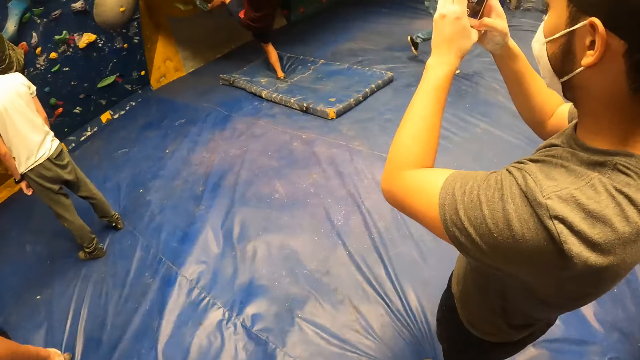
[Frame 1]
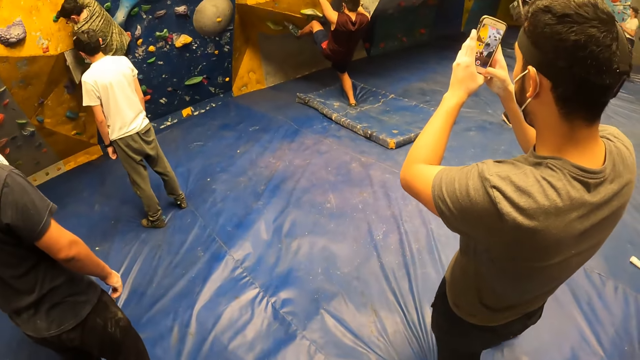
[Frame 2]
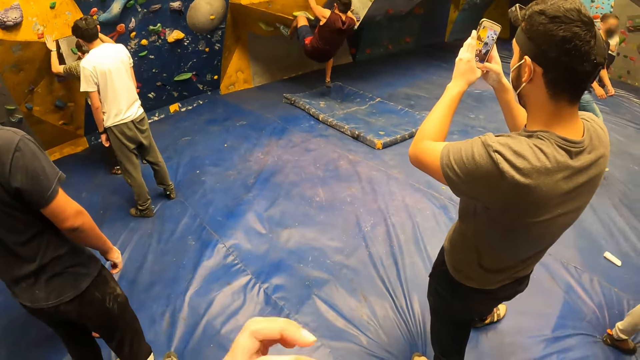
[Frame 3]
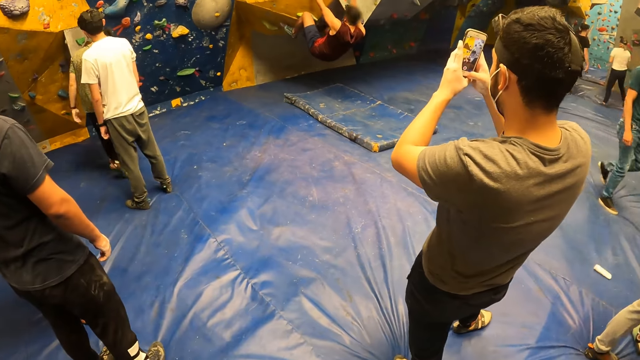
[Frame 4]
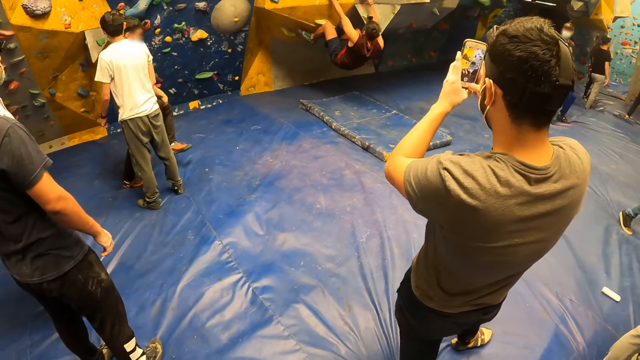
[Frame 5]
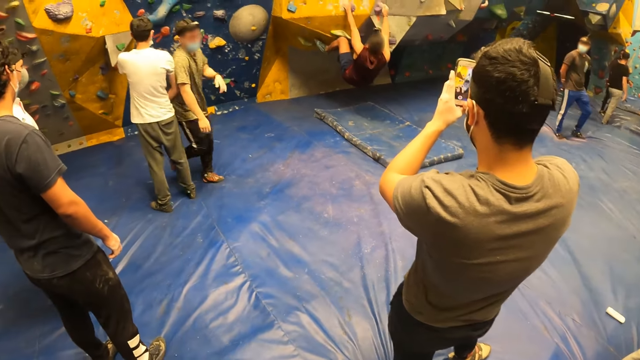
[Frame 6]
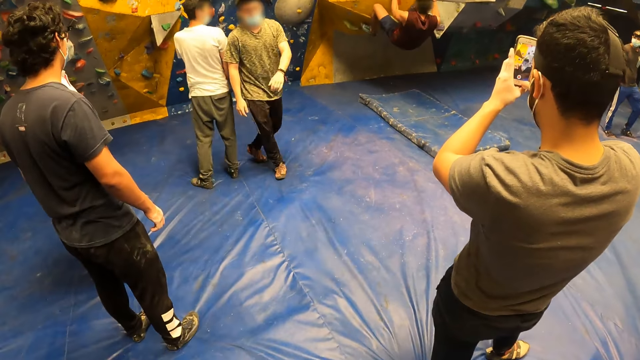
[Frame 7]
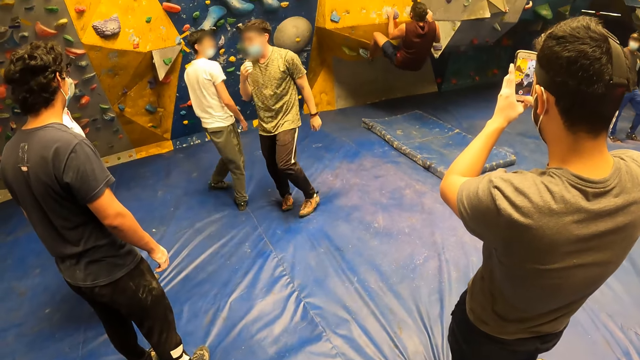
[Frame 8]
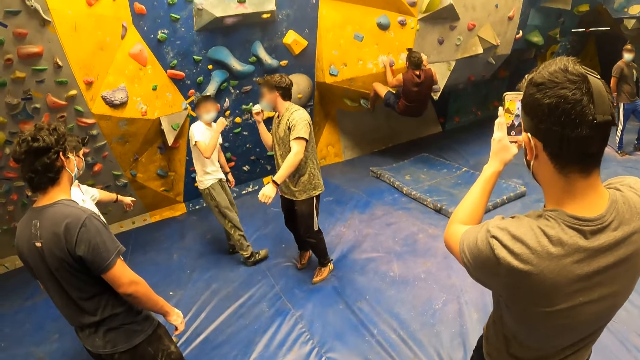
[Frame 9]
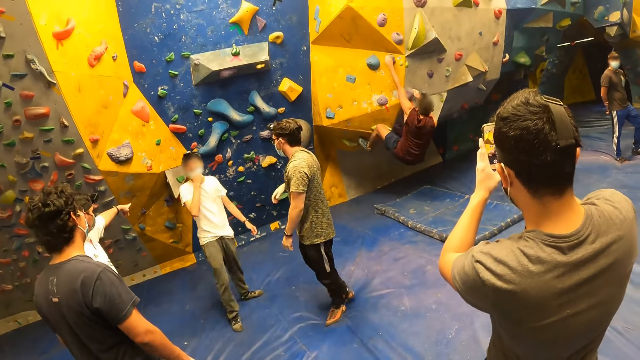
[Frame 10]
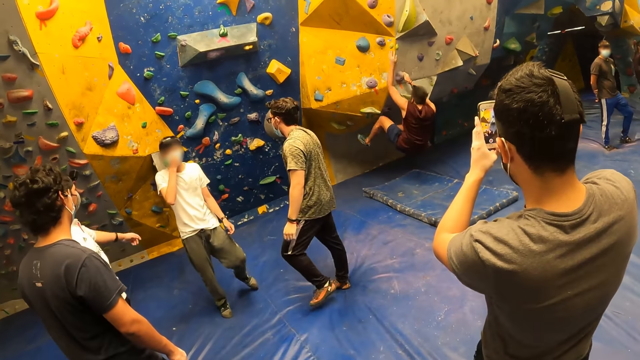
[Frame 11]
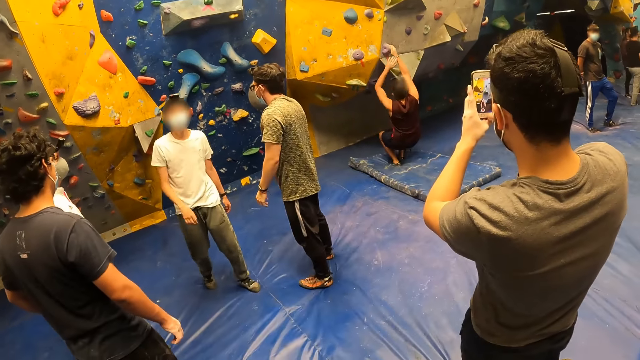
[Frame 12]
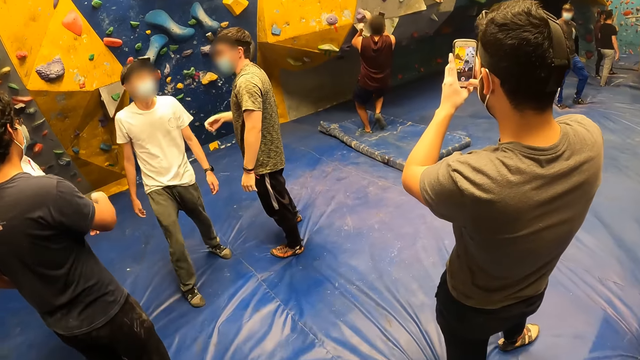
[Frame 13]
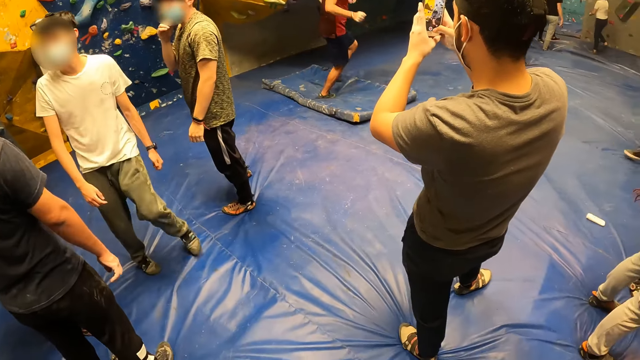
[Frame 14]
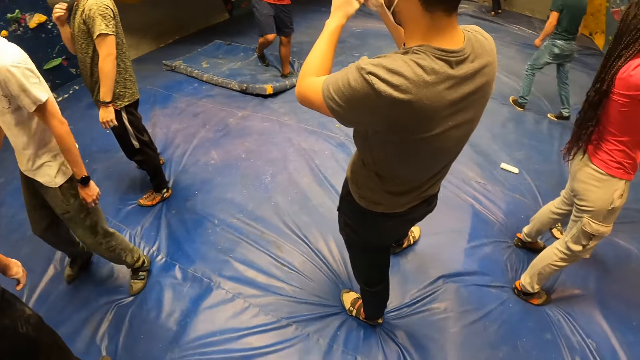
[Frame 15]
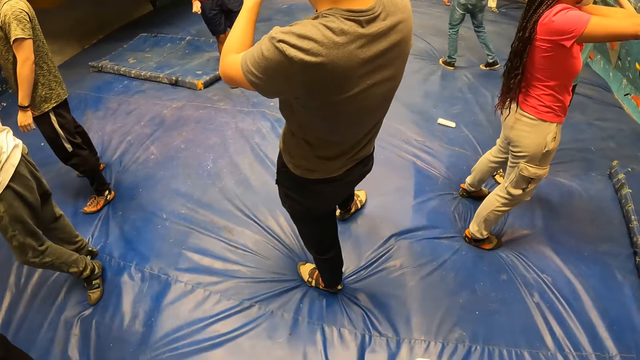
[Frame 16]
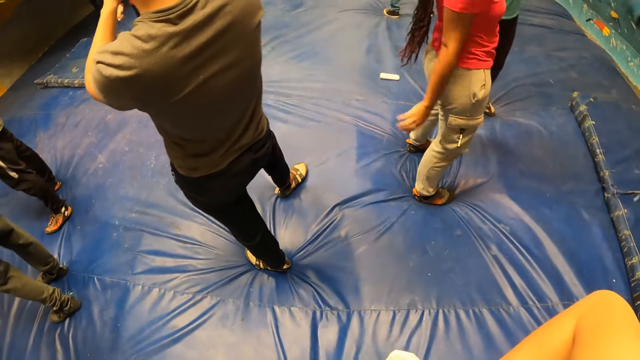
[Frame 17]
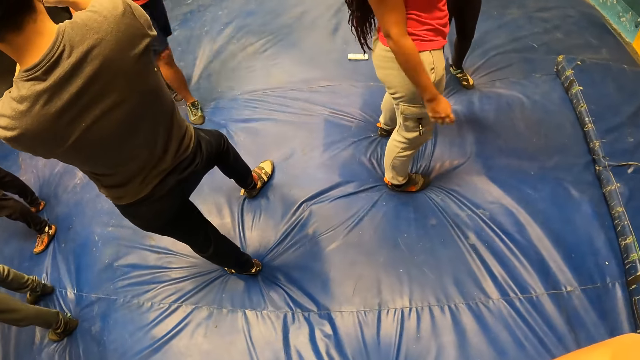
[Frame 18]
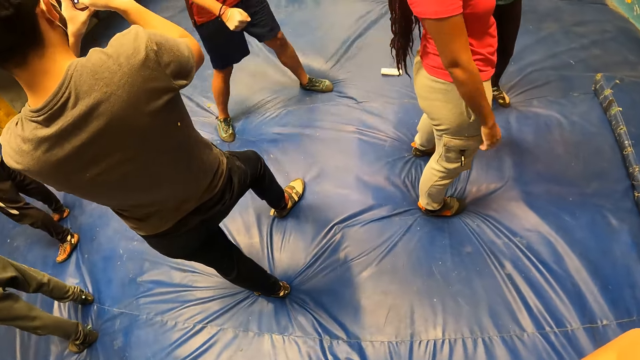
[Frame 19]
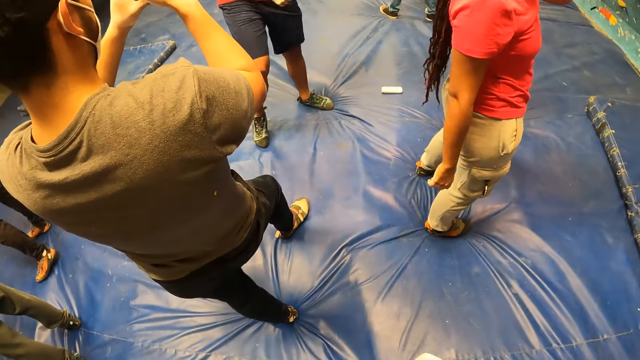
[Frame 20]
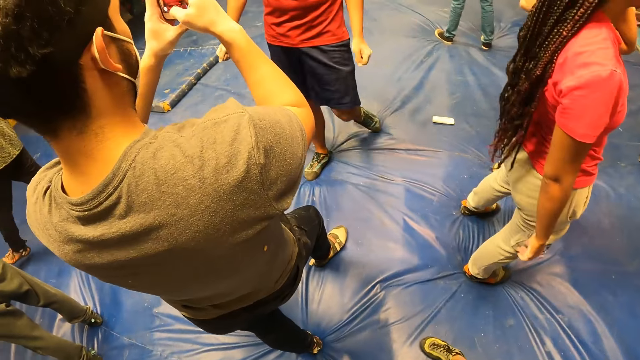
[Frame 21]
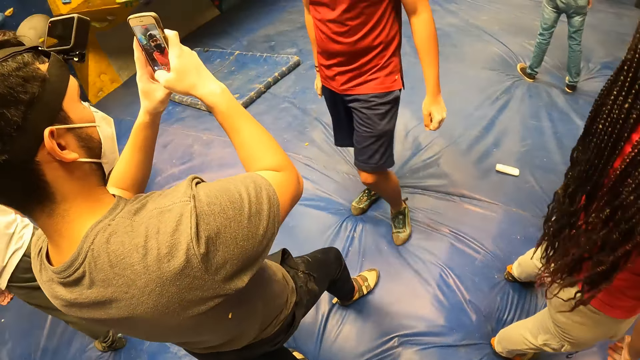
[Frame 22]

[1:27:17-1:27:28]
A man takes a picture of another man with his phone. The other man climbs the wall. The other man walks around the room. The first man takes a picture of the other man with his phone.

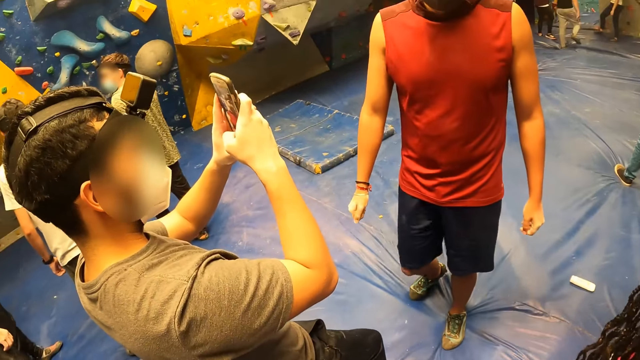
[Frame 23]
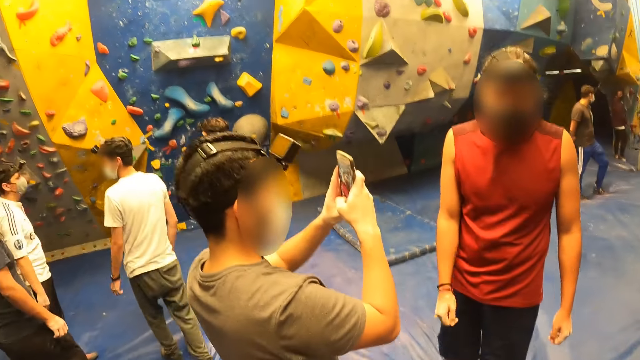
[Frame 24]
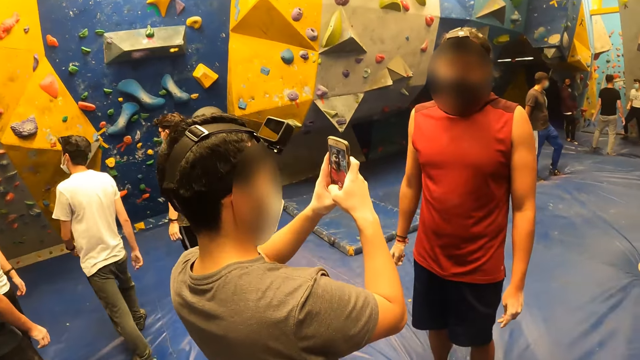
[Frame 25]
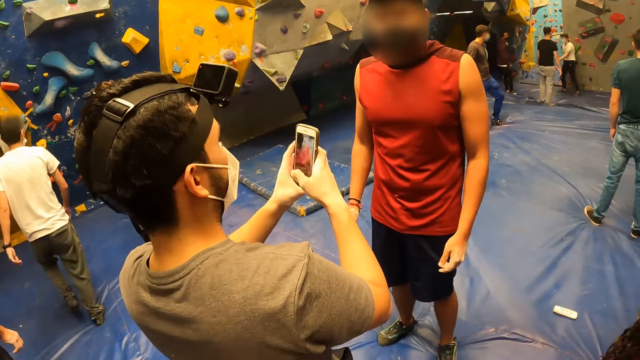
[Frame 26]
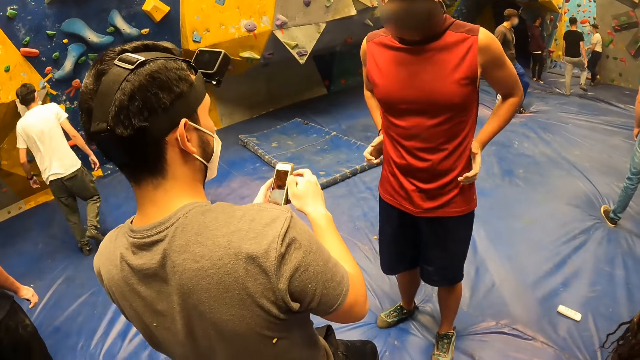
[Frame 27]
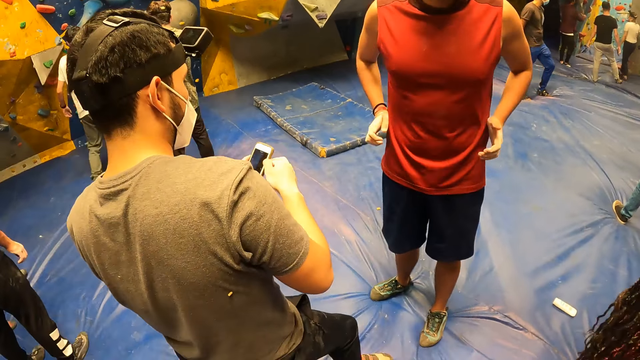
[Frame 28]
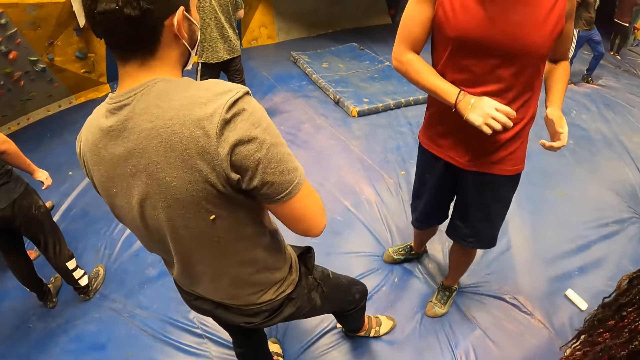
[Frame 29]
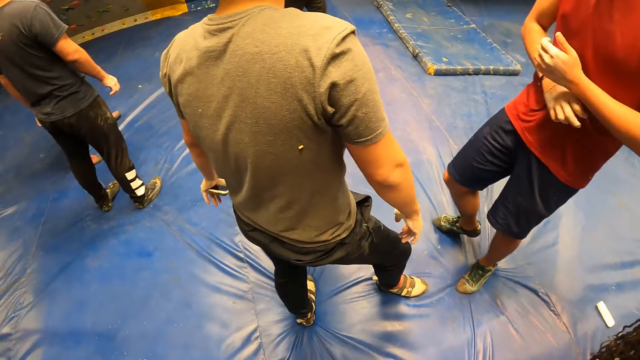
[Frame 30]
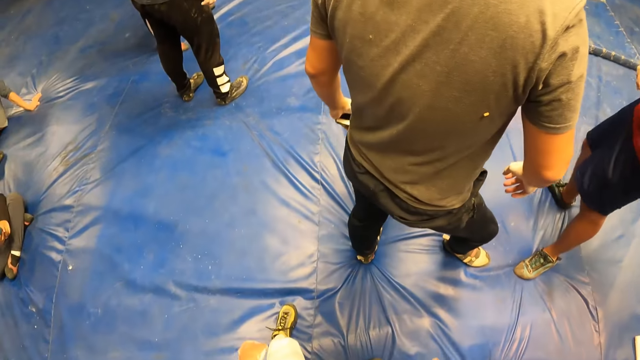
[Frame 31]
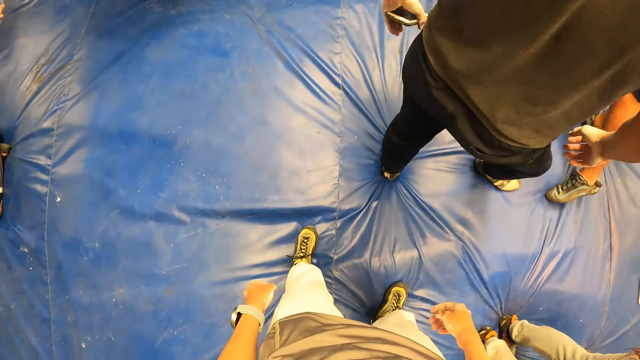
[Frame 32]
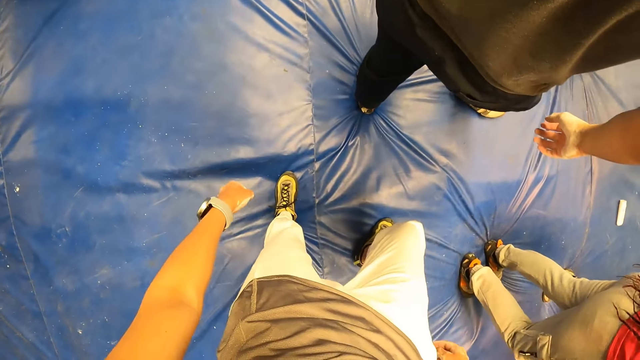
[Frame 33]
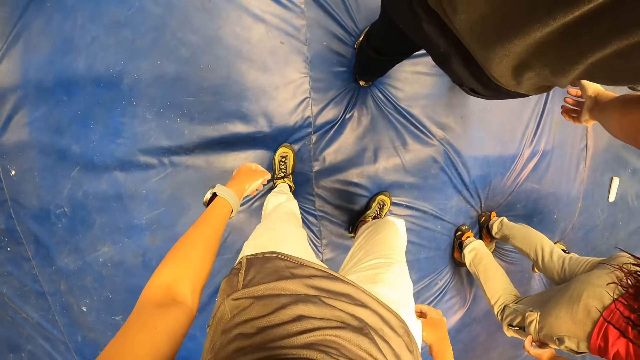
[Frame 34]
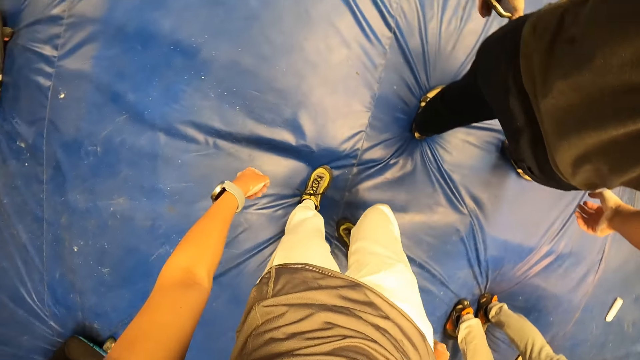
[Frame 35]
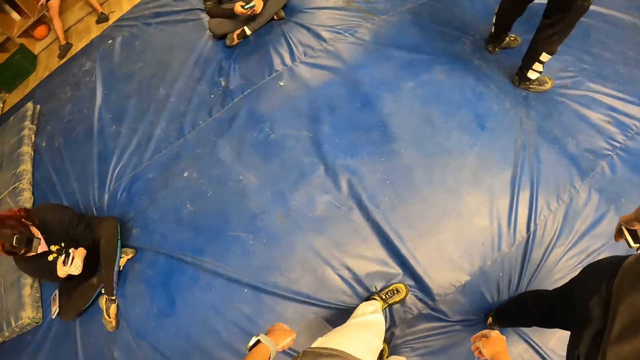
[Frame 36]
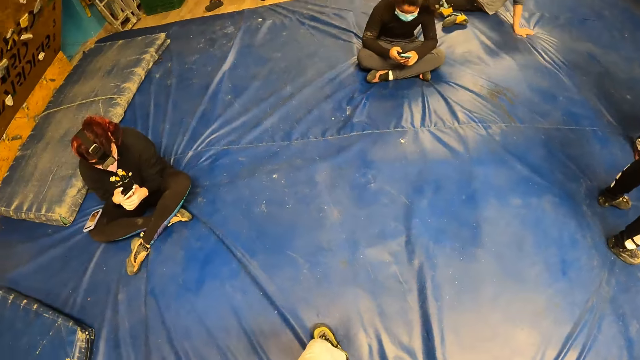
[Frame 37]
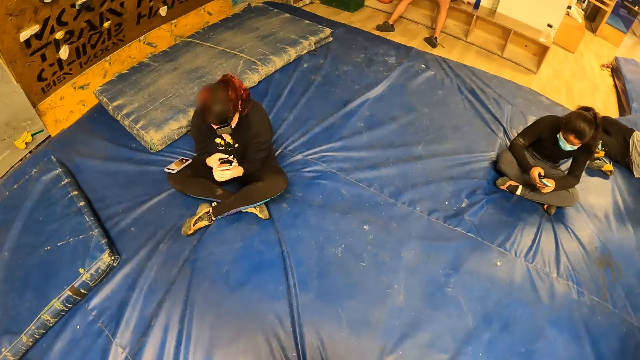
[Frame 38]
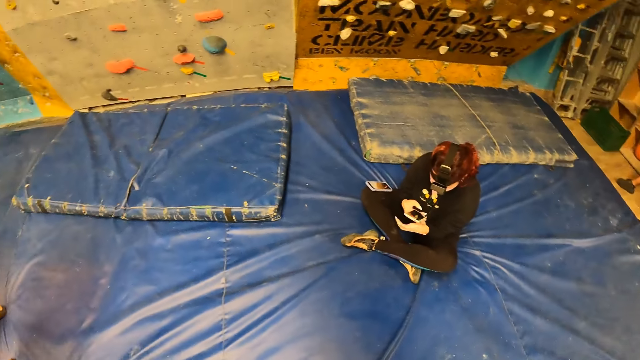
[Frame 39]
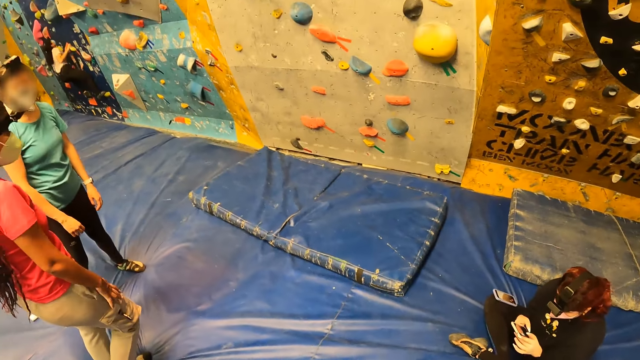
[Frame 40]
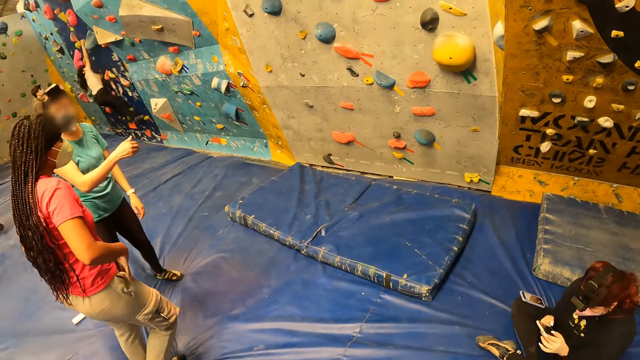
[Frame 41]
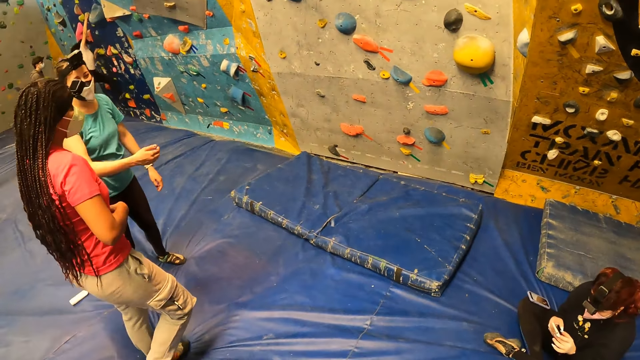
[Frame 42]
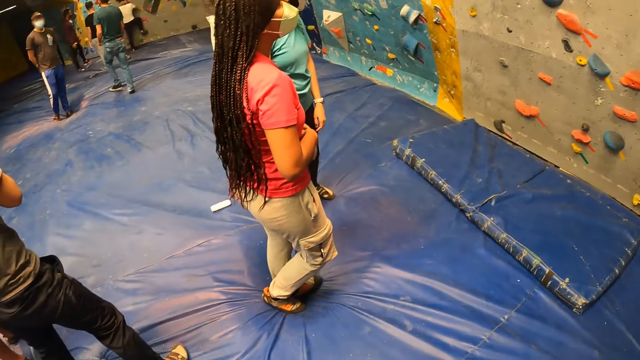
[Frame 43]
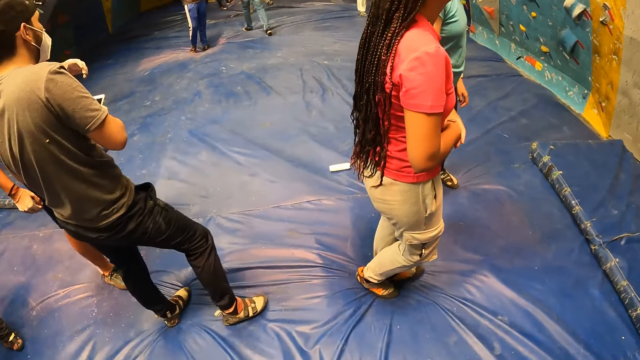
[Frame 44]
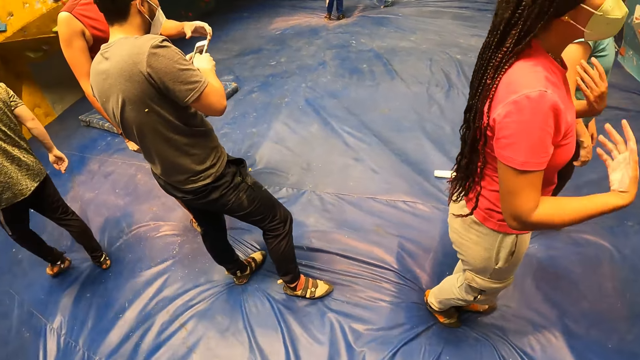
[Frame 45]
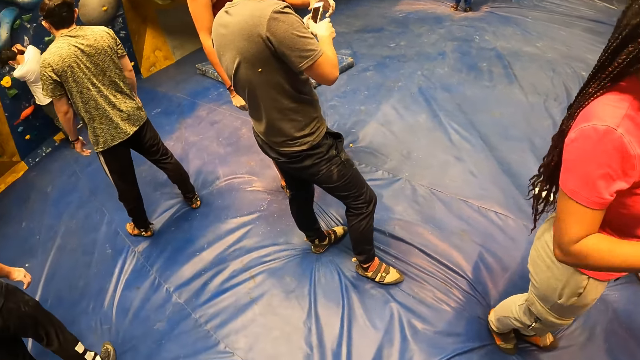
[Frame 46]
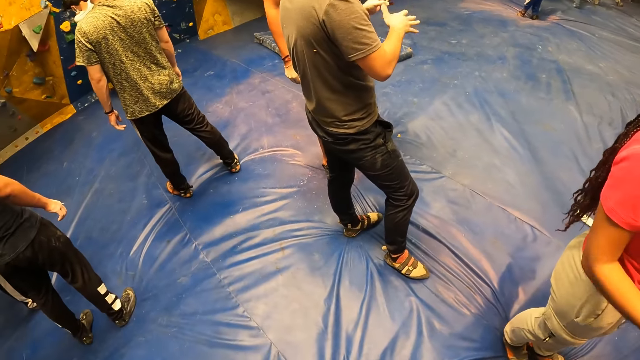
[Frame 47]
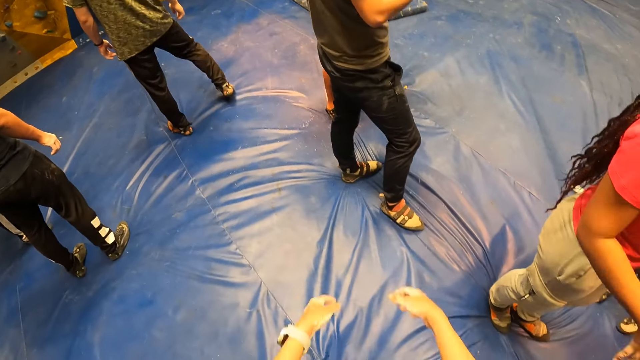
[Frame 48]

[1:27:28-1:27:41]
The camera wearer looks at a man. A man interacts with another man. The first man rubs his stomach with his hand. The camera wearer looks around. Another man shows the first man his phone.
